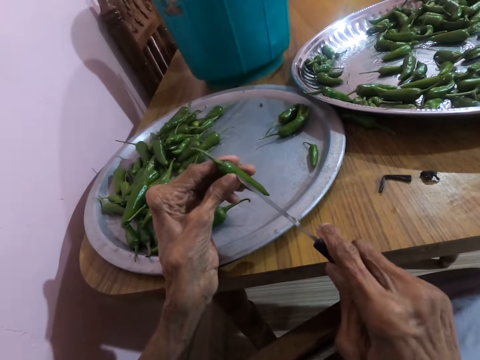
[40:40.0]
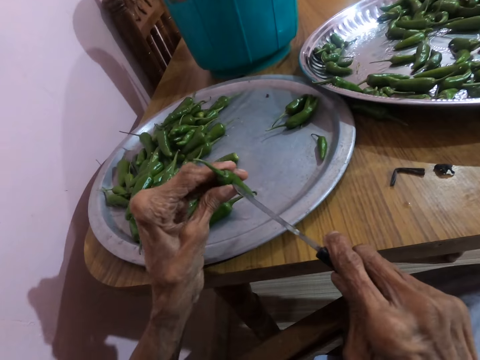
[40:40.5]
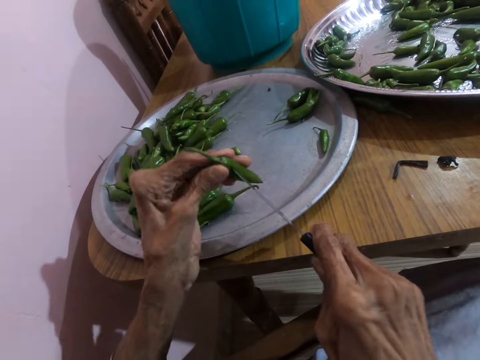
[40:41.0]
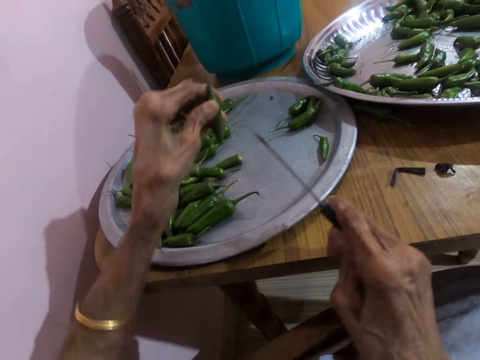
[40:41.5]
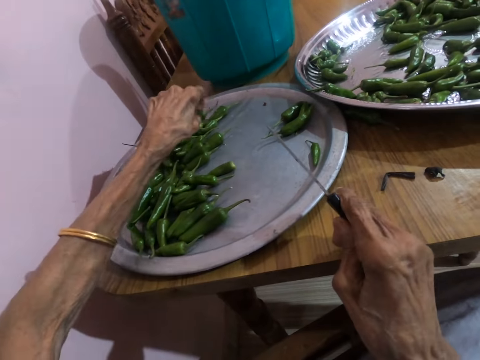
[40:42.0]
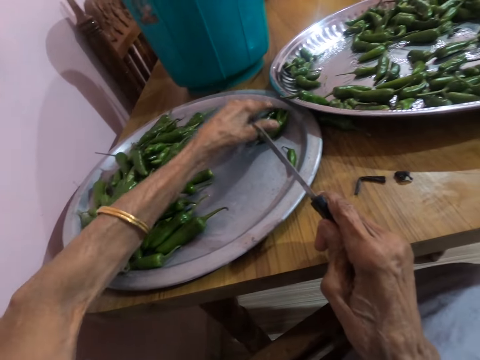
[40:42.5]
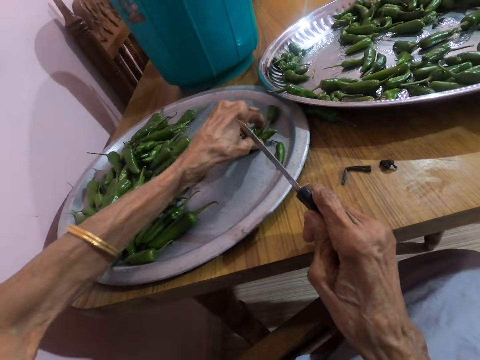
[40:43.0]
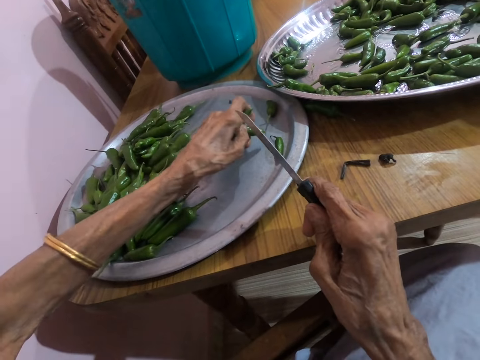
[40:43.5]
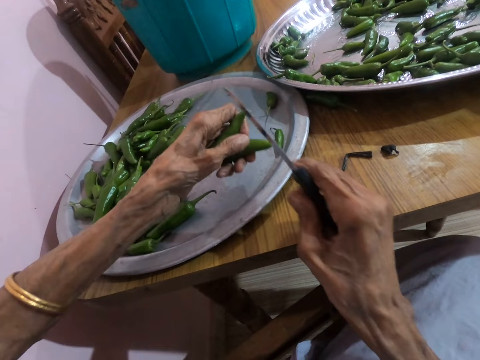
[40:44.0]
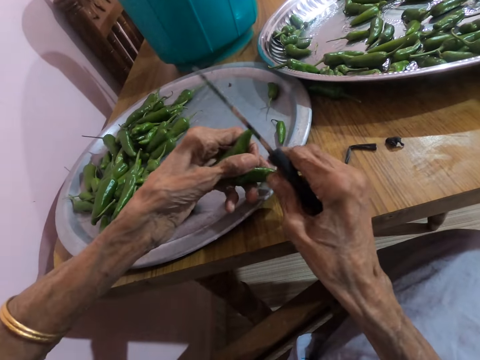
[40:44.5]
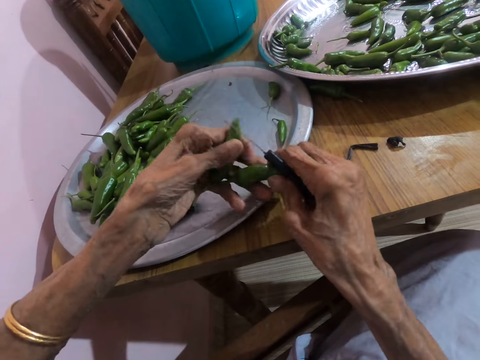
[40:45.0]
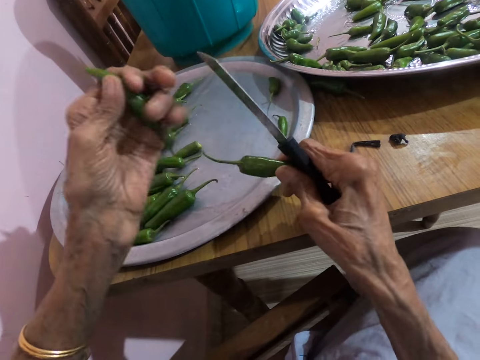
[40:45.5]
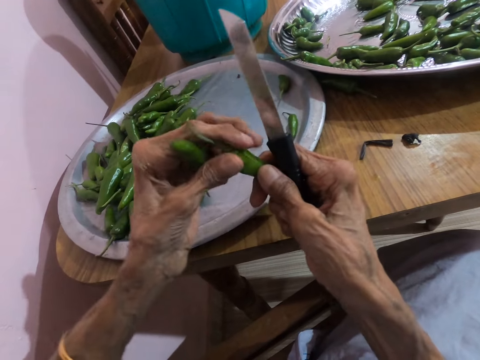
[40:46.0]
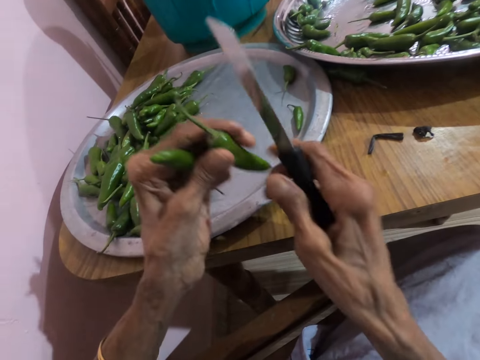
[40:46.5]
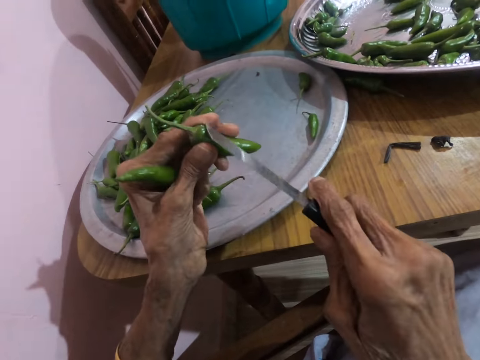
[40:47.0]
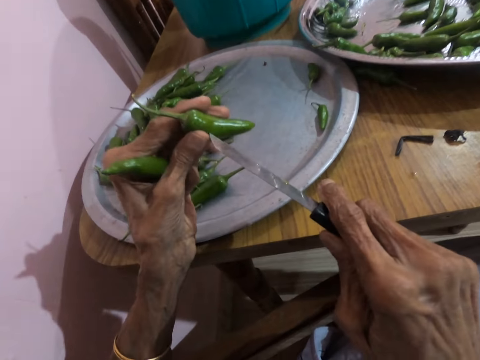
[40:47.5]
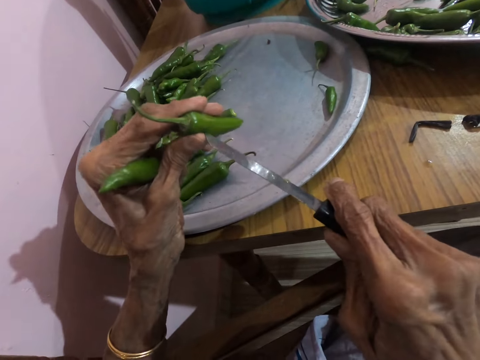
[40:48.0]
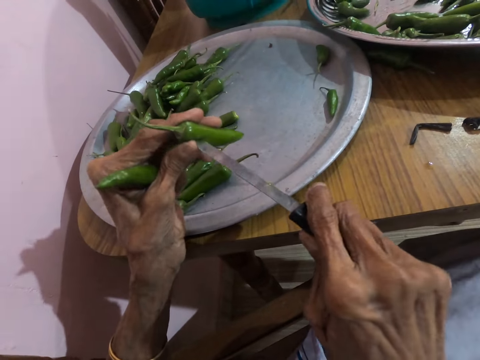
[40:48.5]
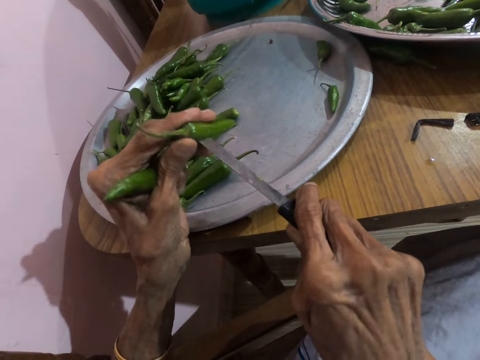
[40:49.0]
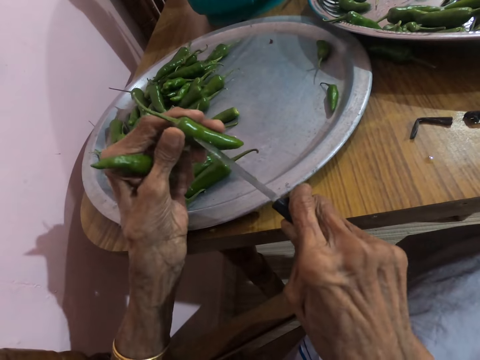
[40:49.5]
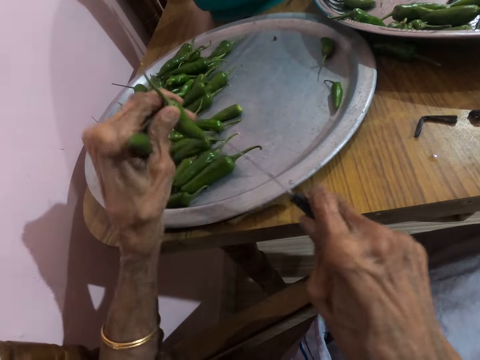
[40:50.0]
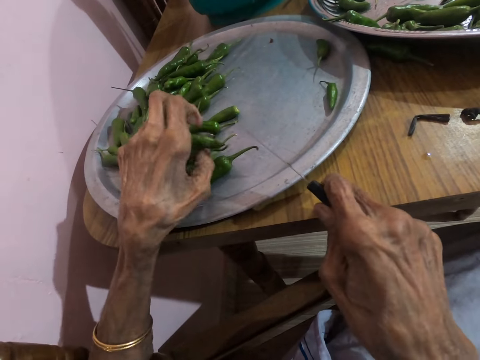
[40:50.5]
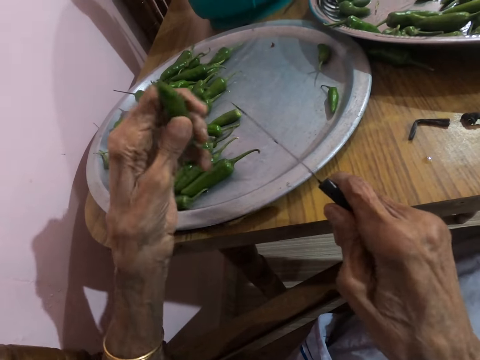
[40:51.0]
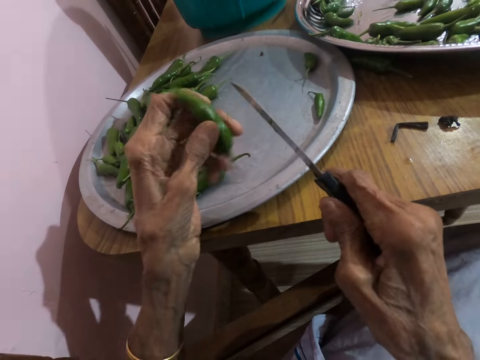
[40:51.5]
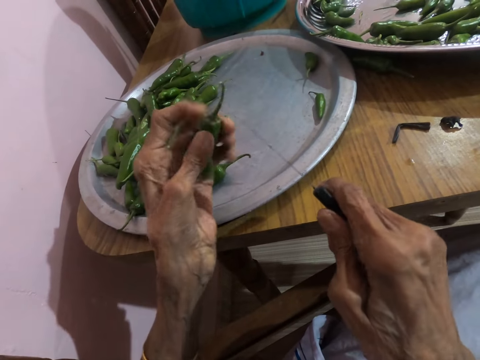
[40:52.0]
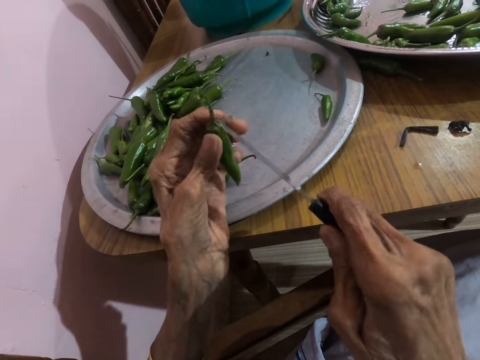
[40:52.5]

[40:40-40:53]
The camera wearer pierces the jalapeno pepper with the knife in her right hand. She places the jalapeno pepper on the tray with her left hand. She picks up two jalapeno peppers from the tray with her left hand. She passes a jalapeno pepper to her right hand. She holds the pepper with both hands. She pierces the pepper in her left hand with the knife in her right hand. She drops the pepper in her left hand on the tray on the table. She turns the pepper in her left hand.

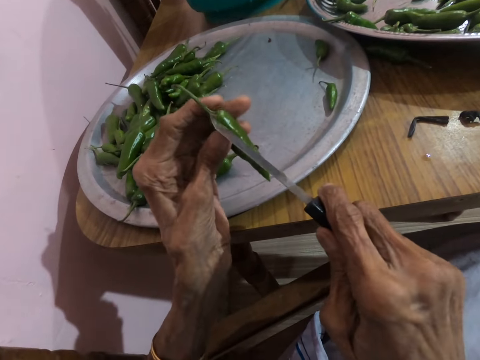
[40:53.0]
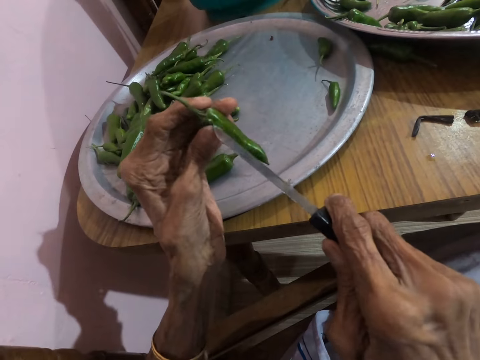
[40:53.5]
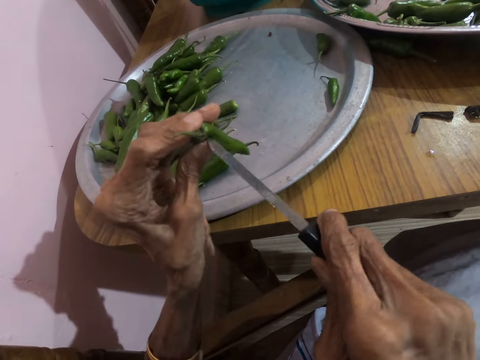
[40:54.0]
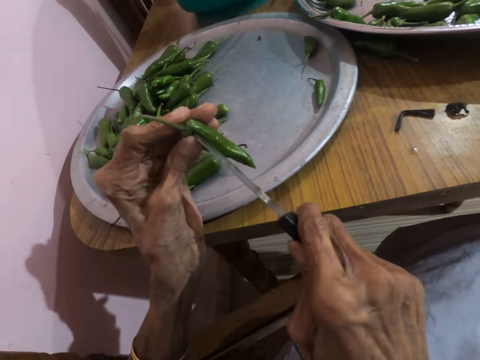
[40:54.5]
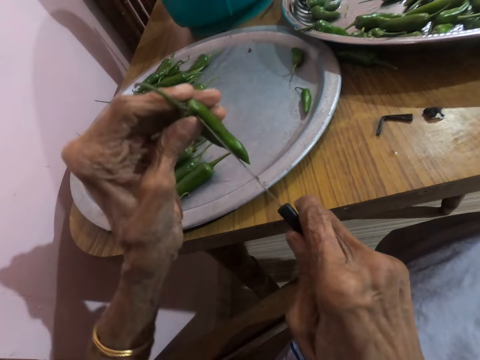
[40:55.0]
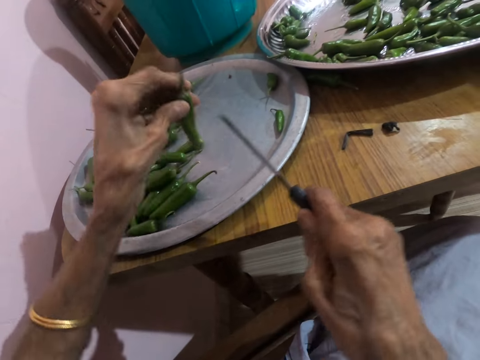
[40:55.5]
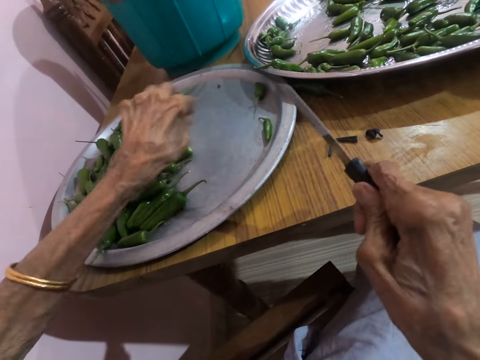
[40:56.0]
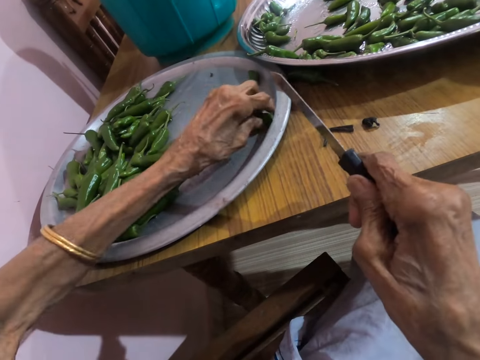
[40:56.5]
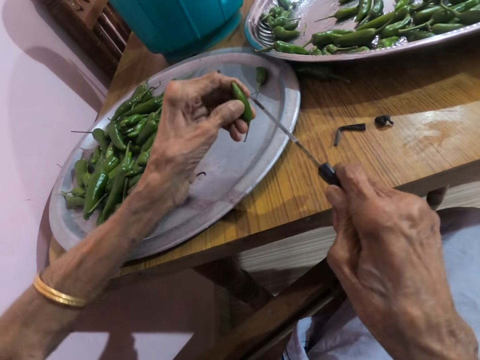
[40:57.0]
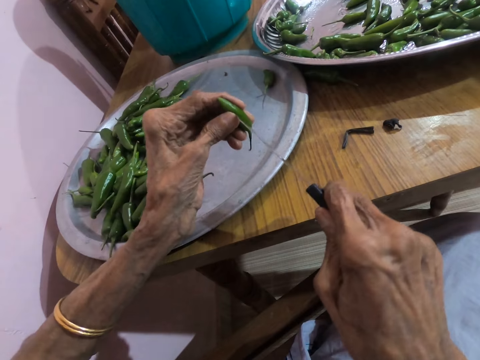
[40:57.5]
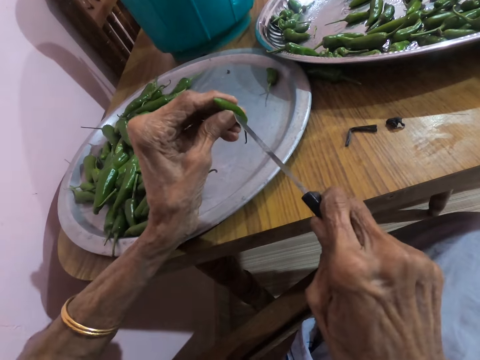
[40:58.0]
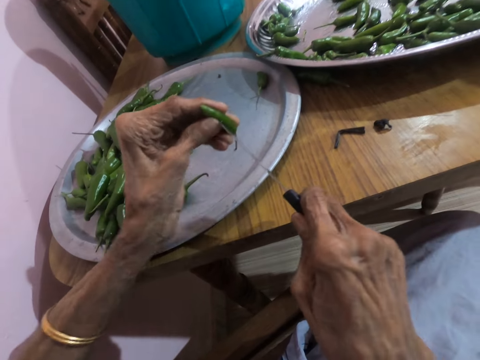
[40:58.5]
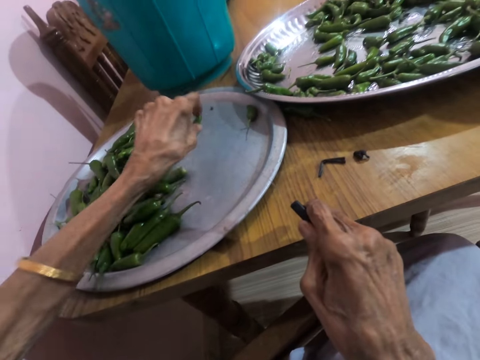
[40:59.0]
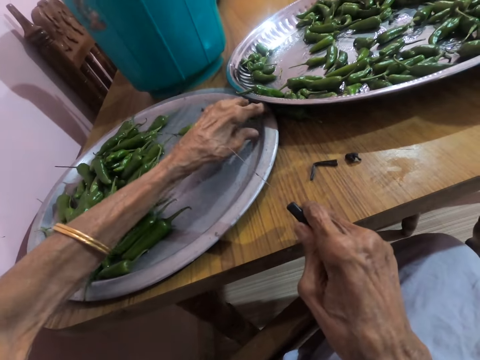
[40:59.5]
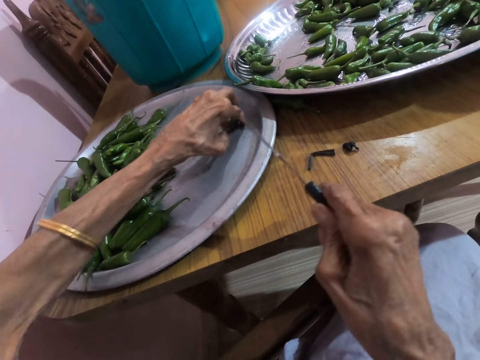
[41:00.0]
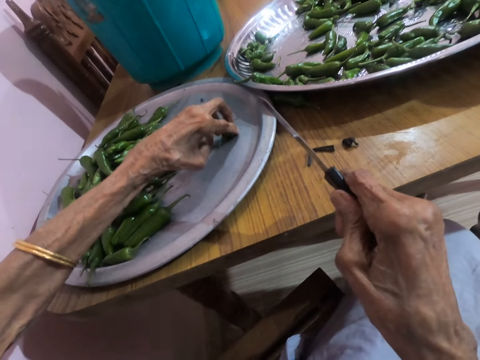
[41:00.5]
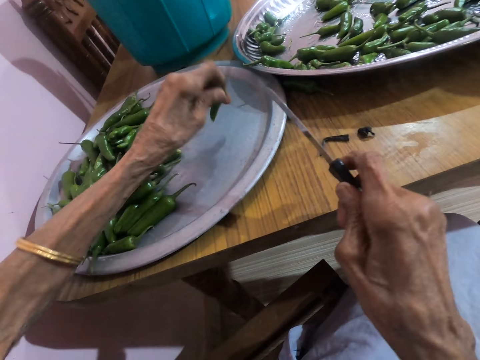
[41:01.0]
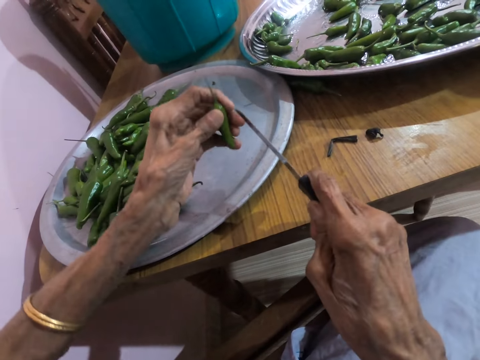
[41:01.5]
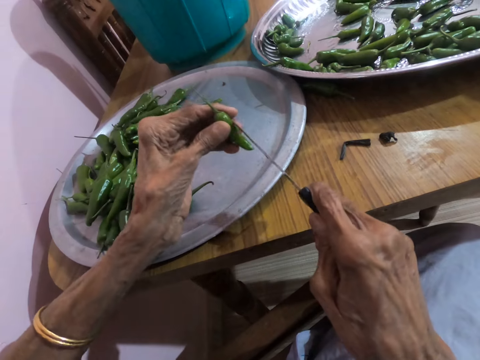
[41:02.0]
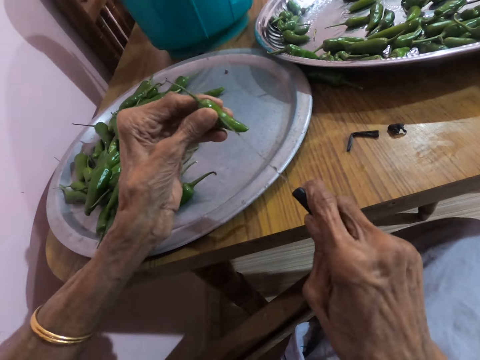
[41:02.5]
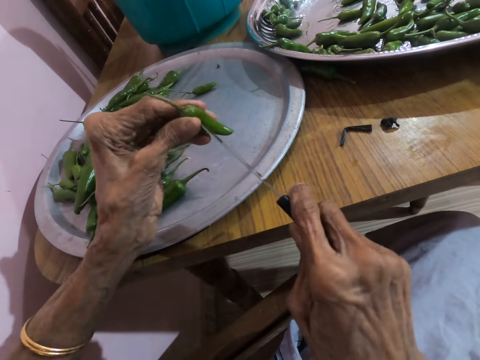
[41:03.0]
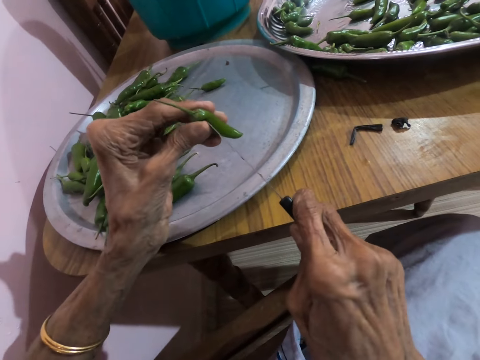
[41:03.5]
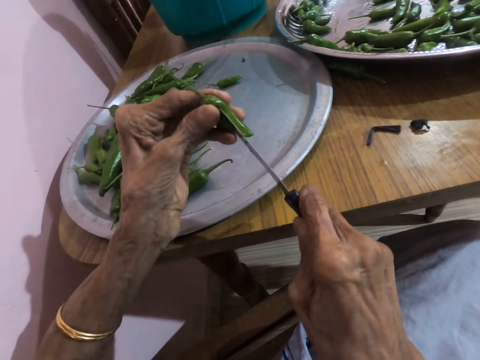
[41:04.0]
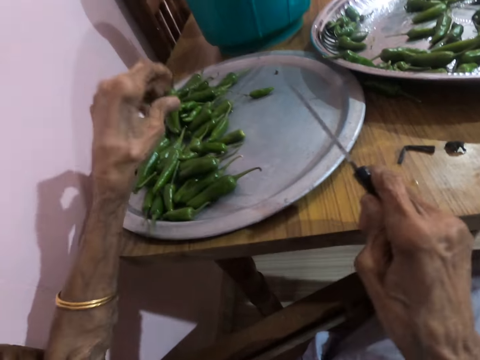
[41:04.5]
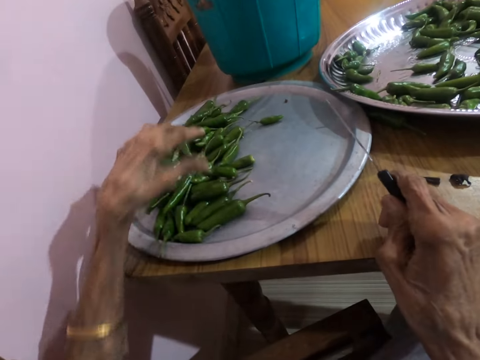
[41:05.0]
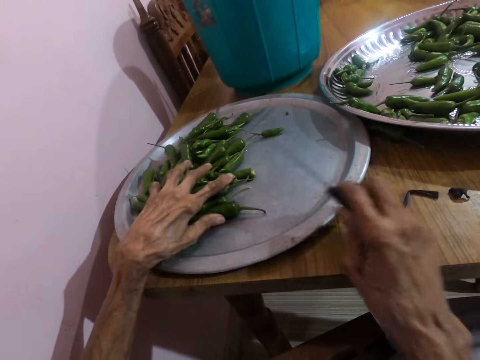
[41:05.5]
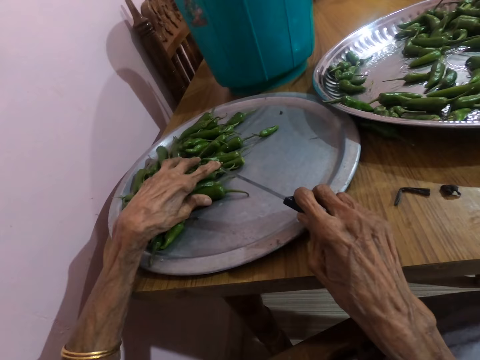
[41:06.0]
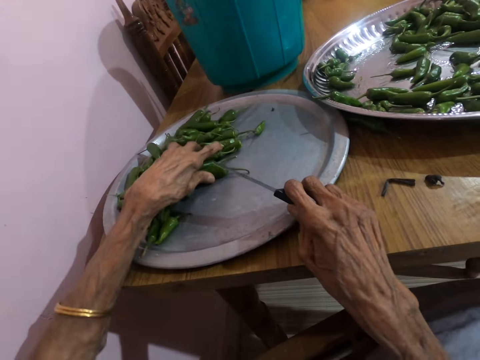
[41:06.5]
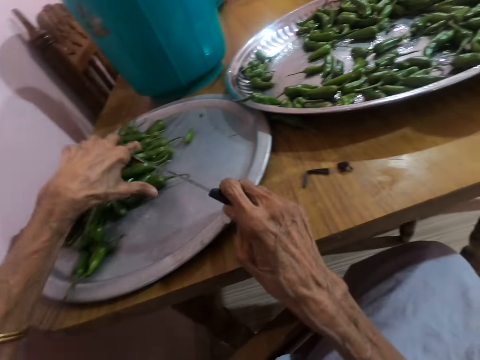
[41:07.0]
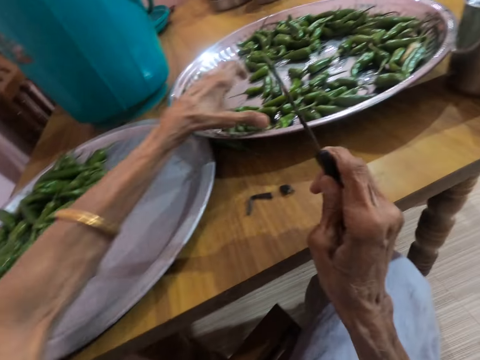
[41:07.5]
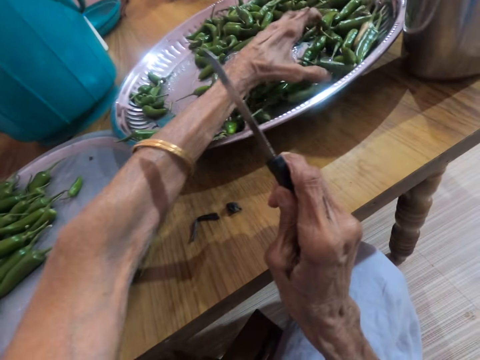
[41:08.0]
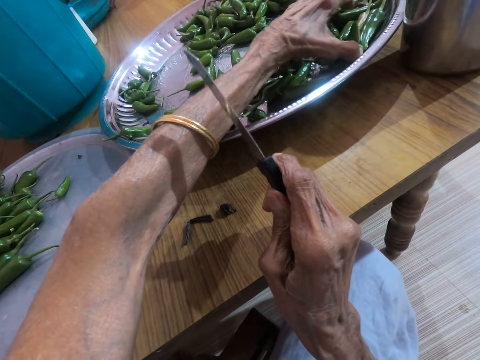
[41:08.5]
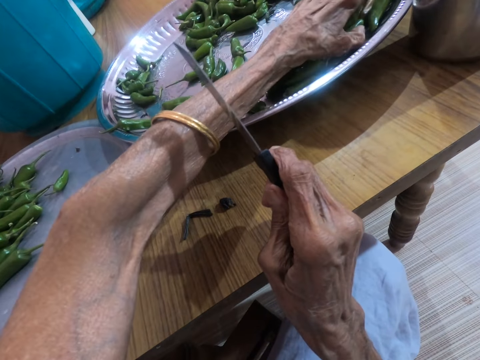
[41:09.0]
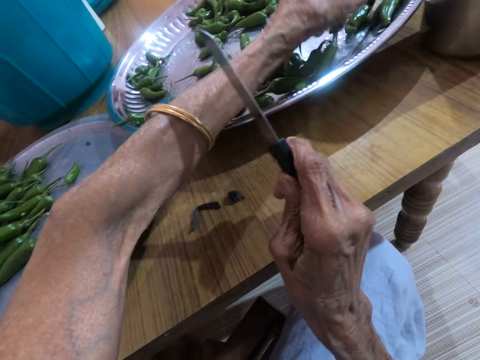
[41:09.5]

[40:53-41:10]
The camera wearer pierces the pepper in her left hand with the knife in her right hand. She drops the pepper in her left hand on the tray on the table. She picks up a pepper from the tray on the table with her left hand. She pierces the pepper in her left hand with the knife in her right hand. She drops the pepper in her left hand on the tray on the table. She picks up a pepper from the tray on the table with her left hand. She pierces the pepper in her left hand with the knife in her right hand. She places her right hand on the table. She drops the pepper in her left hand on the tray on the table. She pushes the pepper on the tray on the table with her left hand. She collects some pepper from the tray on the table with her left hand.
